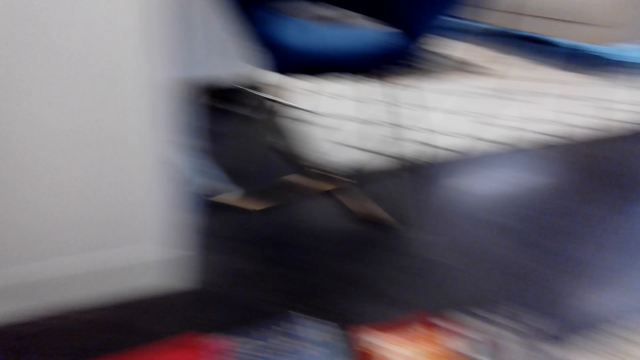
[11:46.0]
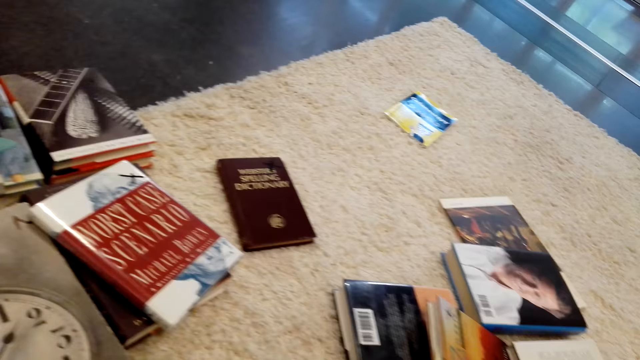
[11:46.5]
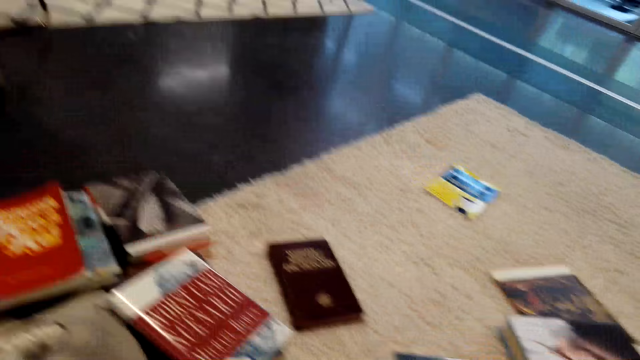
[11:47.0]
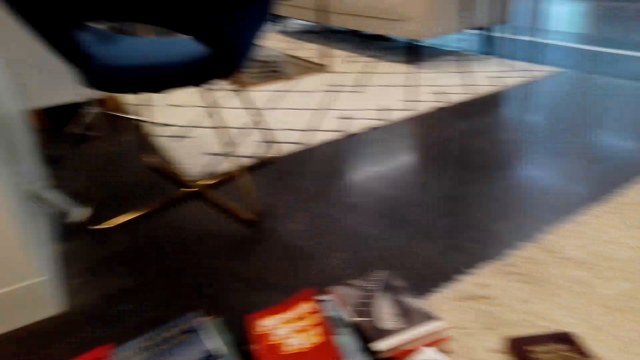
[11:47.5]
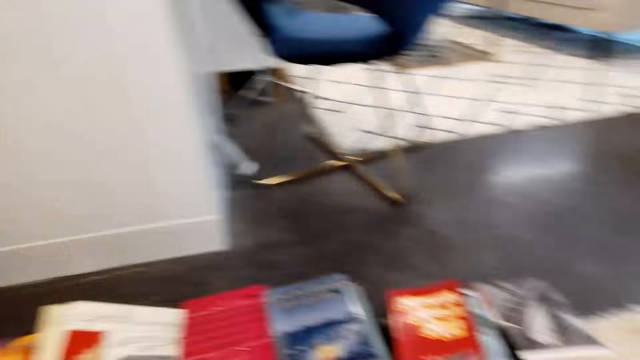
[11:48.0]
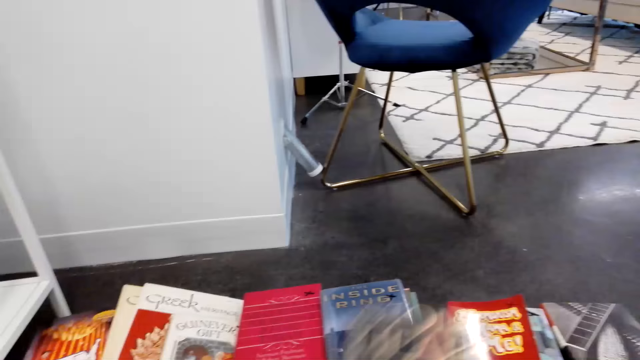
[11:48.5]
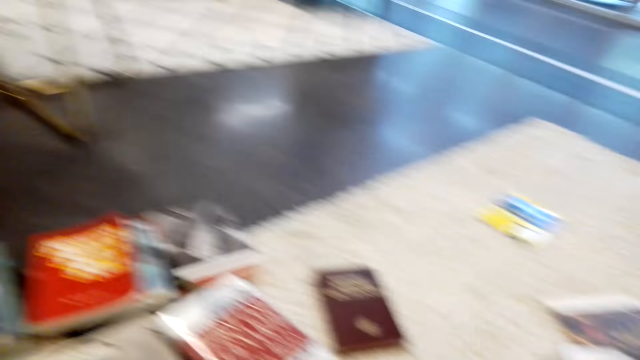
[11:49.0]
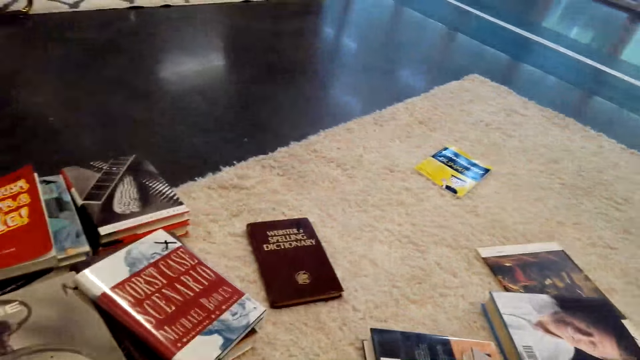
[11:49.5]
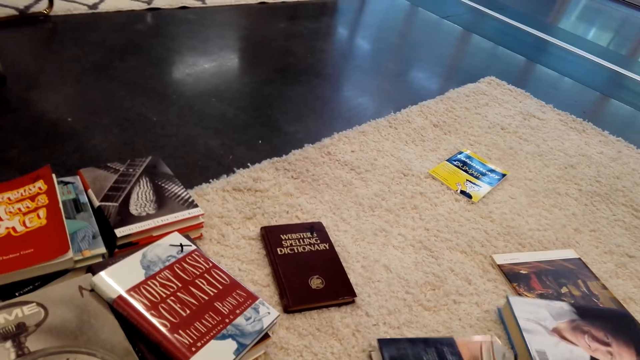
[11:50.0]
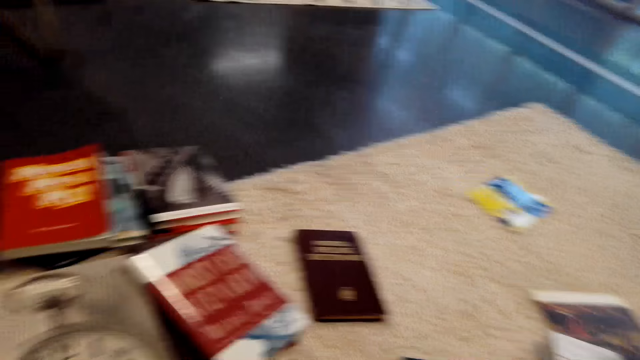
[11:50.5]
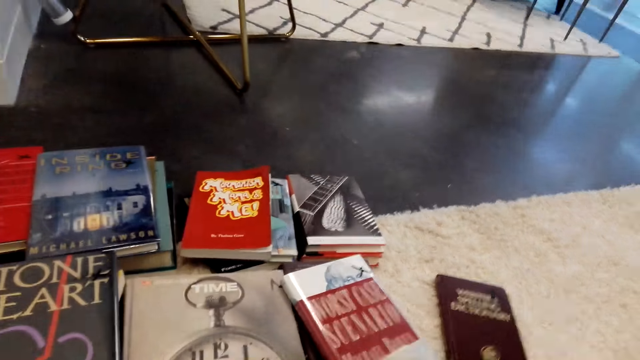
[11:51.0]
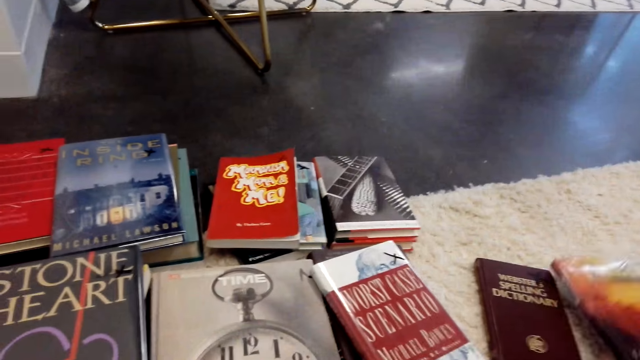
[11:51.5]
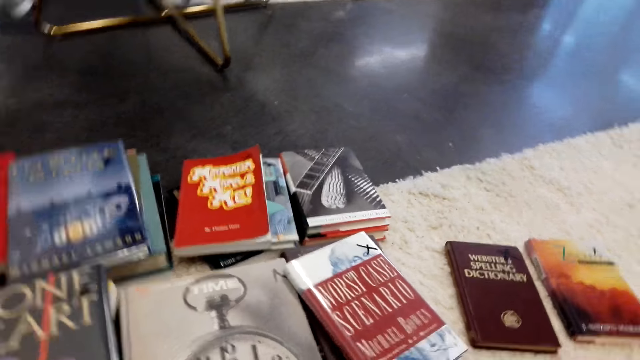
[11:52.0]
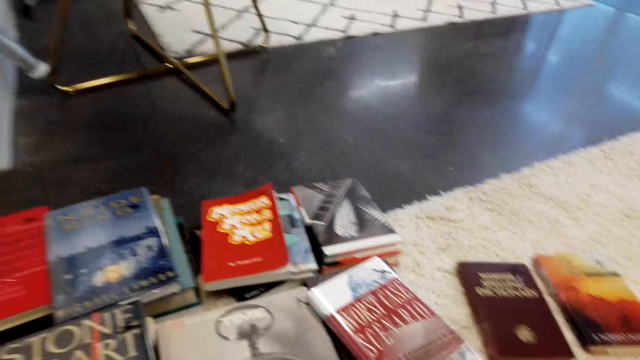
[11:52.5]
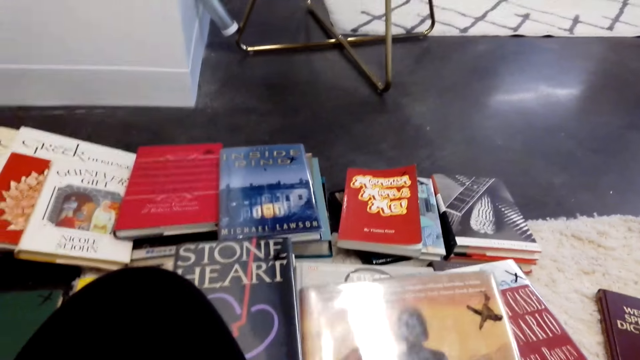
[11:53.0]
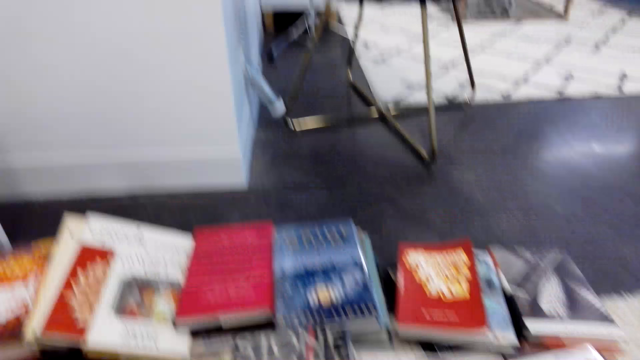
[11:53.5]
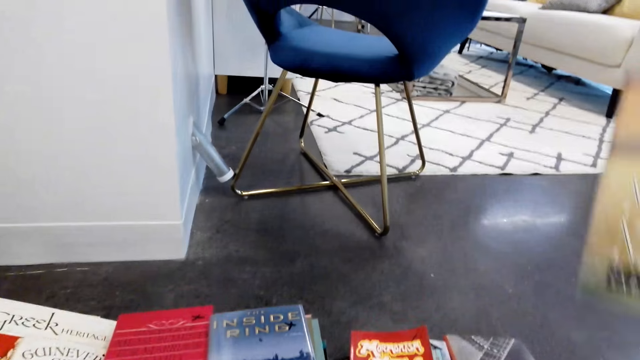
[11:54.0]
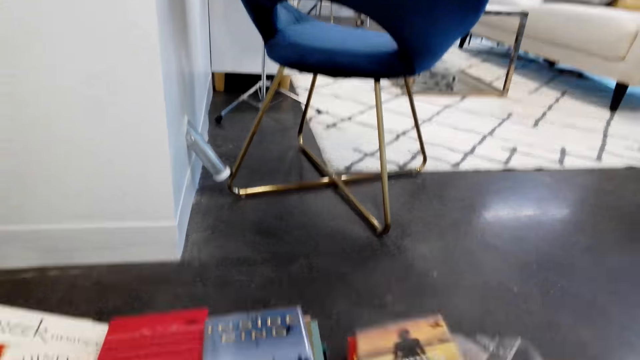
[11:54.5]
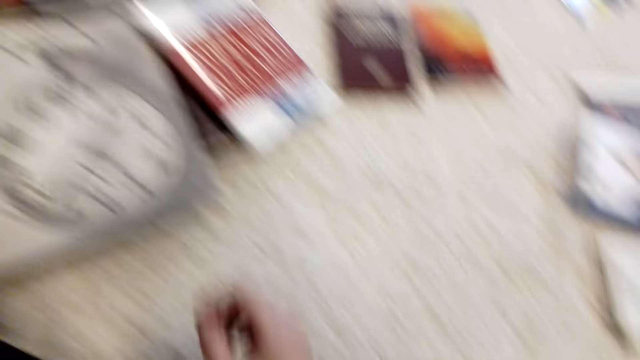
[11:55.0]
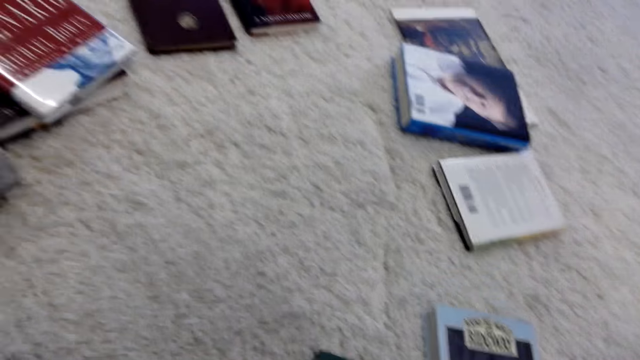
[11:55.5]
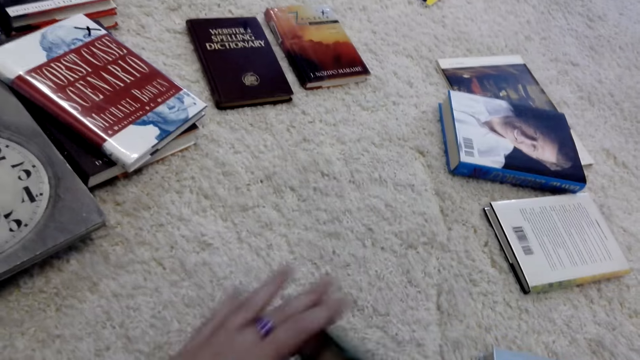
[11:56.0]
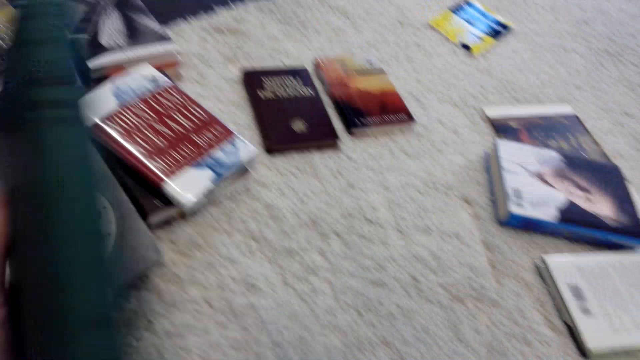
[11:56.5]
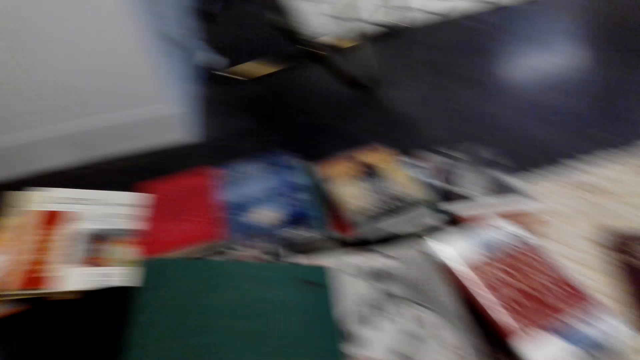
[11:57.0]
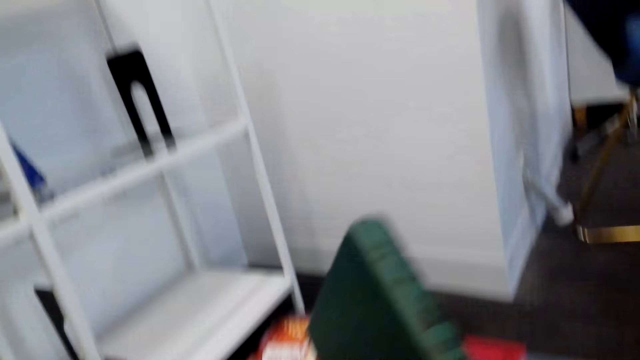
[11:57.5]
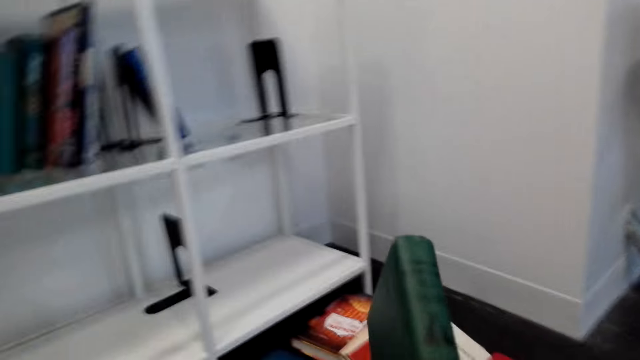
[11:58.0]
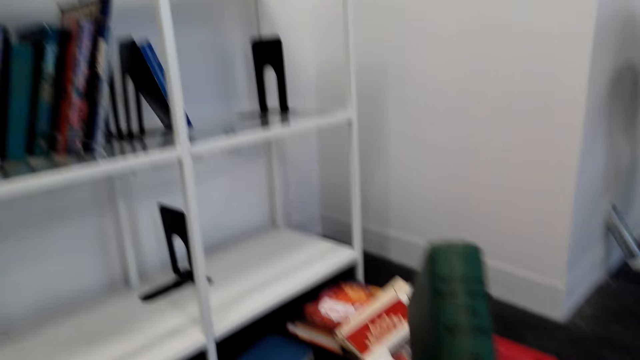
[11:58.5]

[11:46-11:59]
The camera wearer picks up a book on the floor. They put the books aside. They pick up a book on the floor.

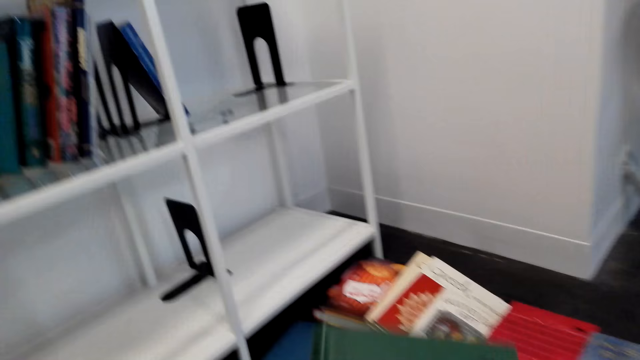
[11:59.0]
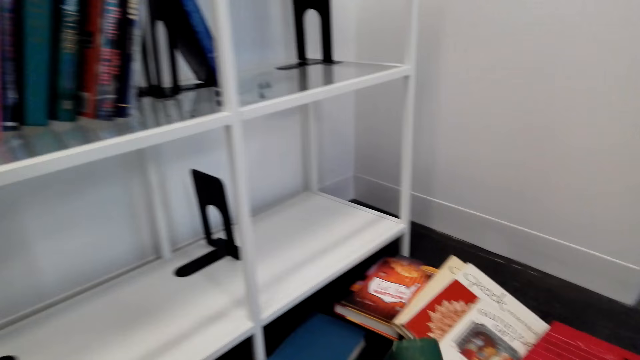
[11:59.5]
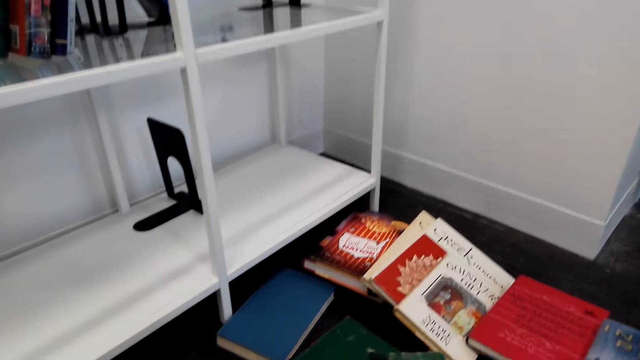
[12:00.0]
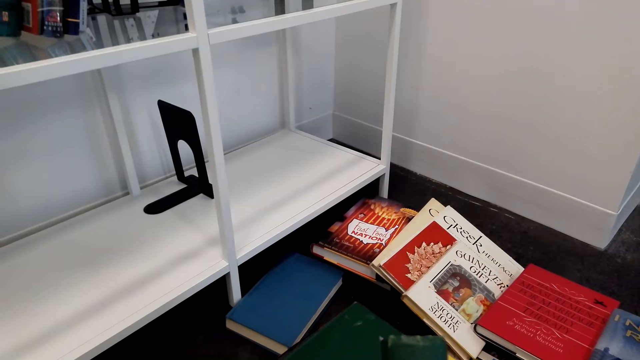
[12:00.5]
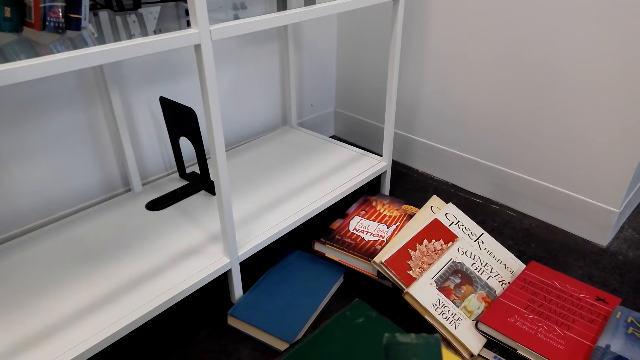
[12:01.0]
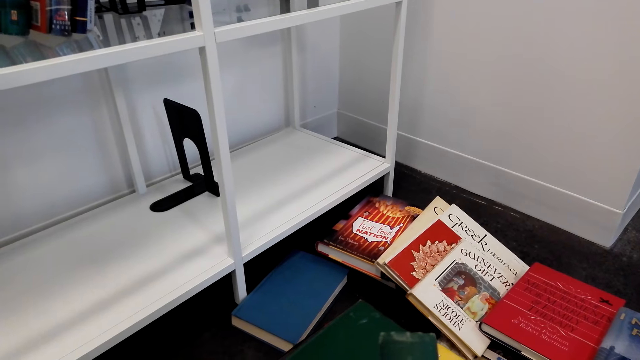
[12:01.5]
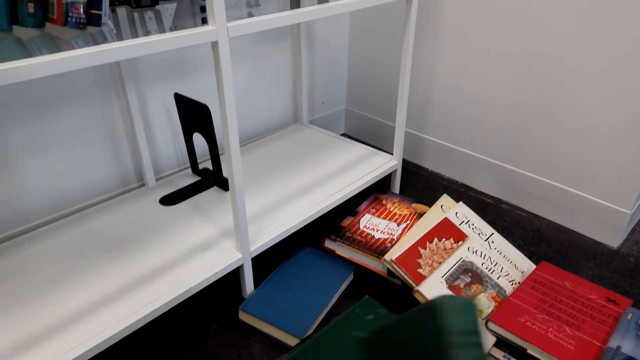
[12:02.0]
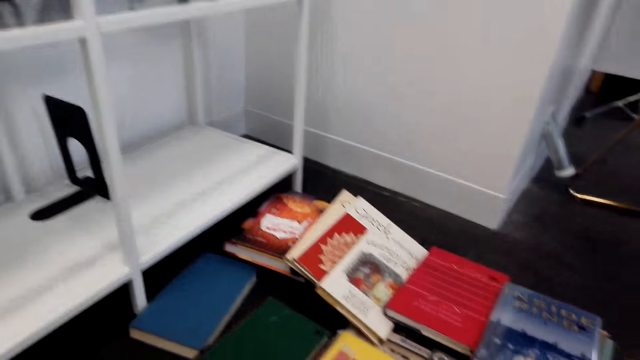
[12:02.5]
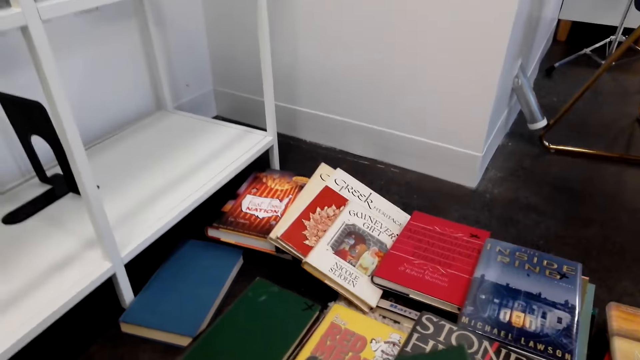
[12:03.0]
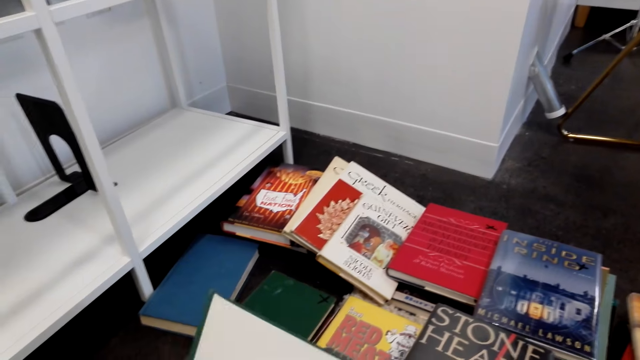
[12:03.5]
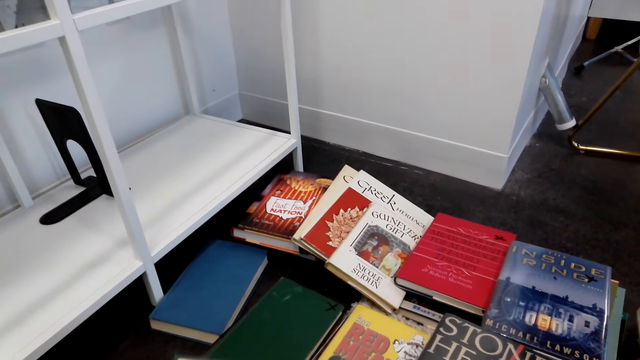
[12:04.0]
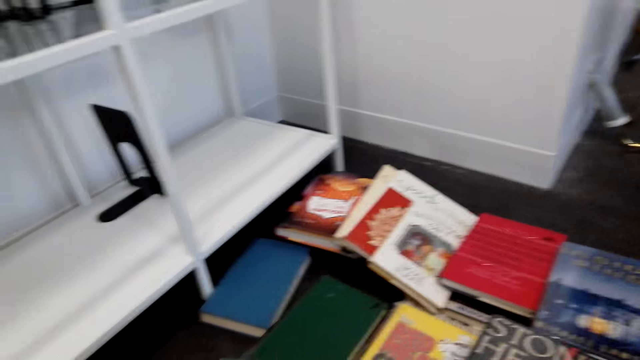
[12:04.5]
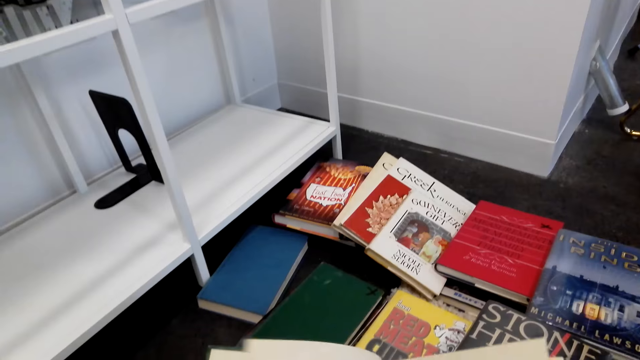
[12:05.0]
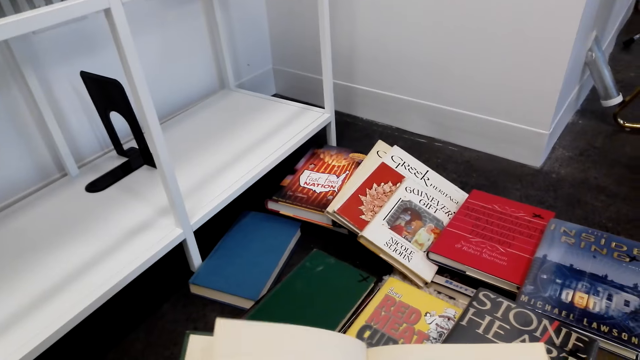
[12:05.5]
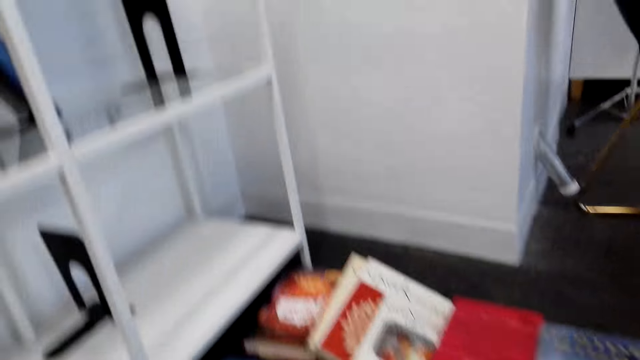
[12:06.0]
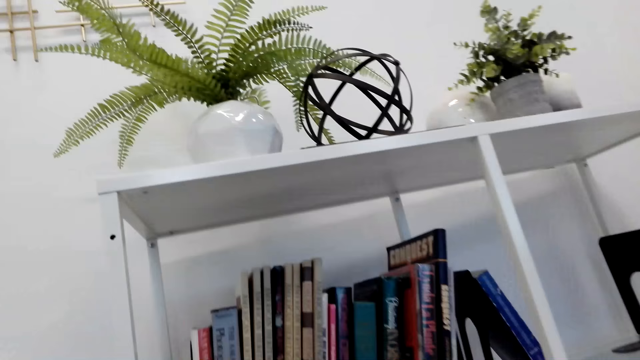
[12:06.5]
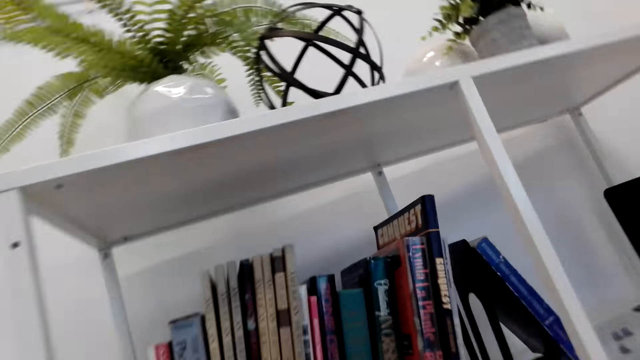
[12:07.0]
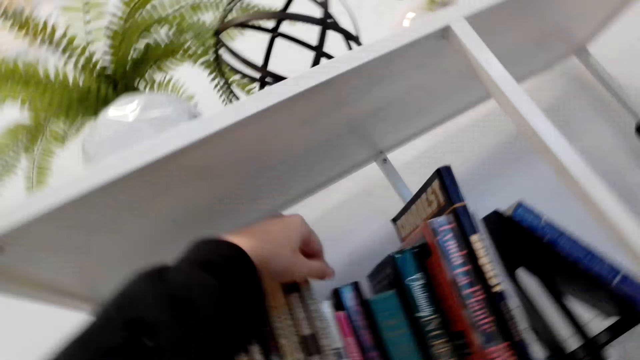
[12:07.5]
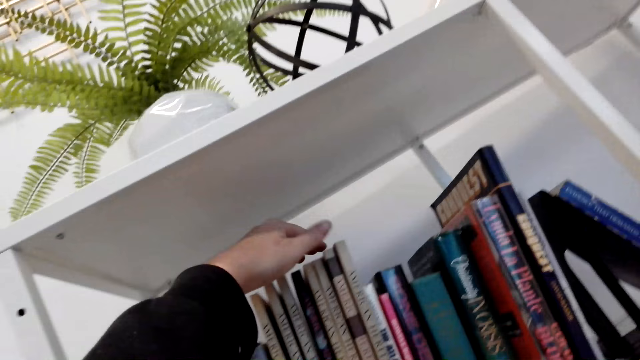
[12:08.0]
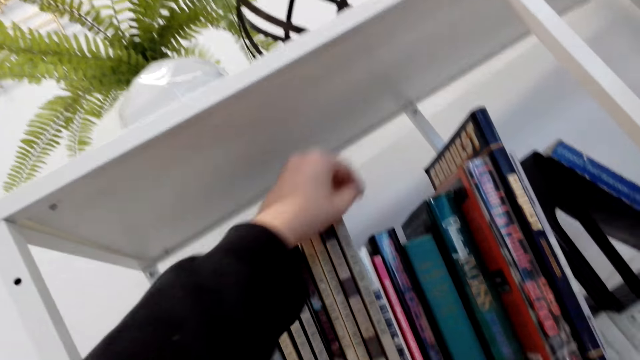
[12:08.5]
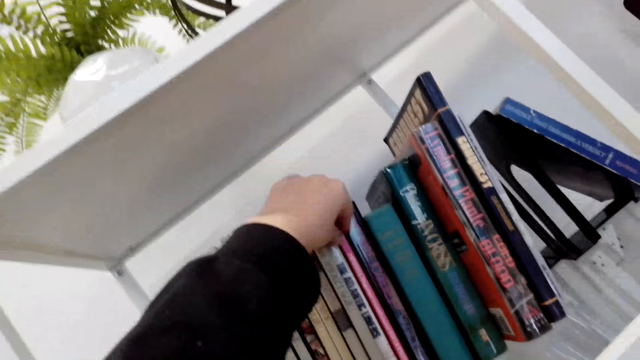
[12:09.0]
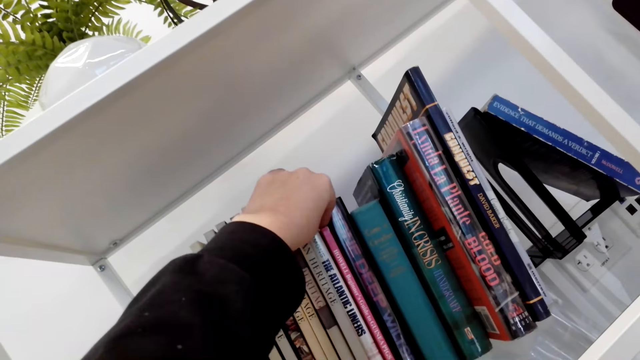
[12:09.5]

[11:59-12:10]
The camera wearer looks at the book. They open the book. They arrange the books on the shelf.
